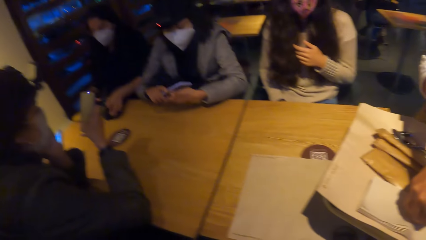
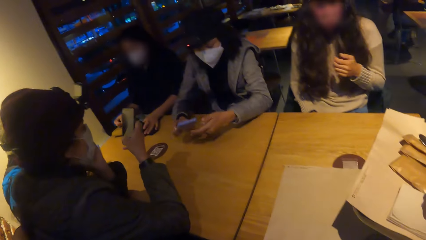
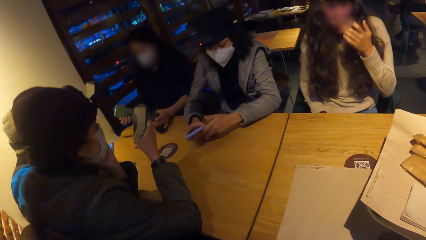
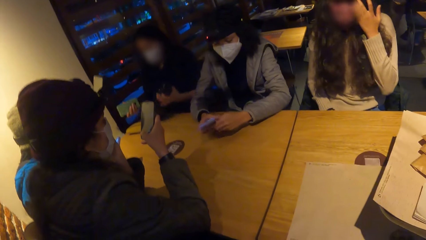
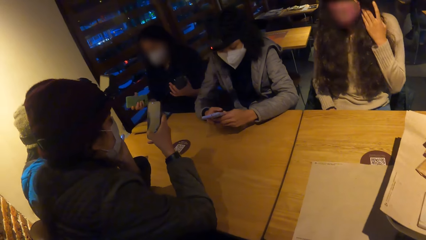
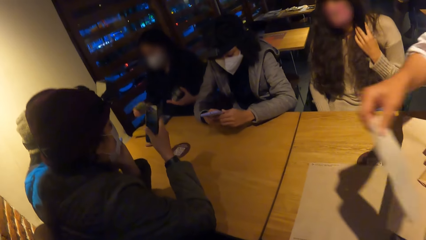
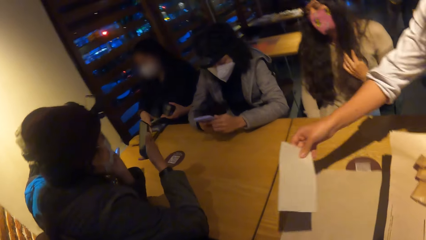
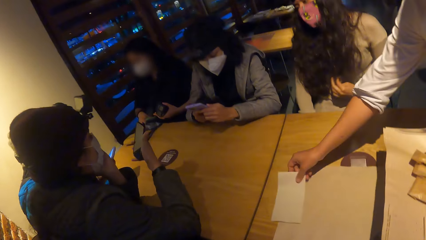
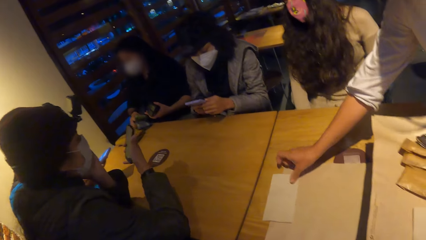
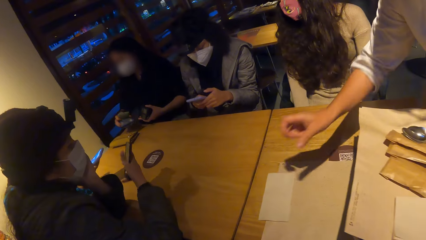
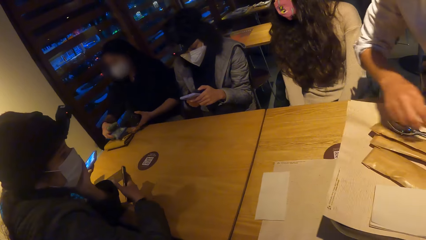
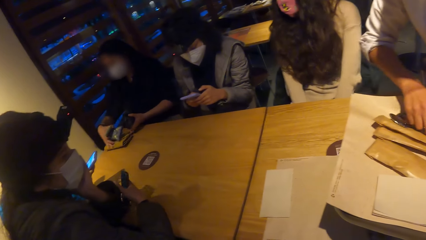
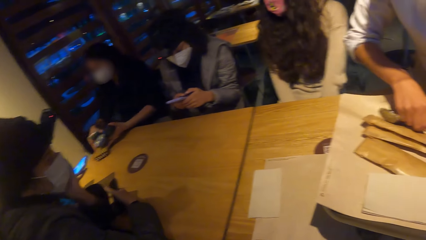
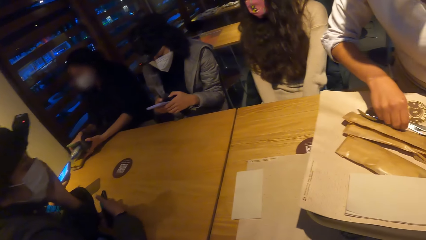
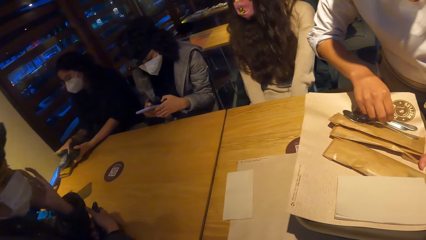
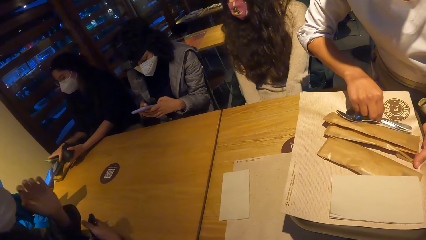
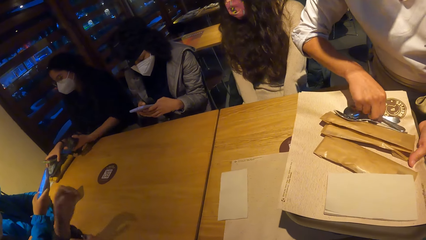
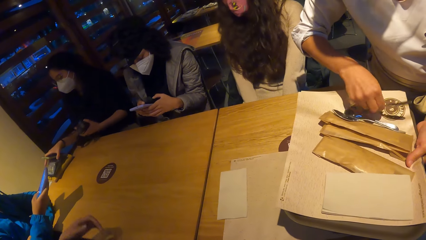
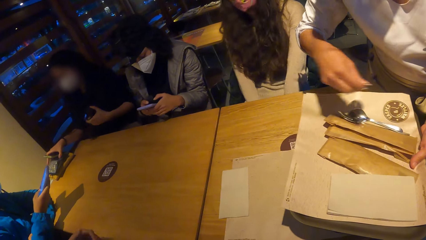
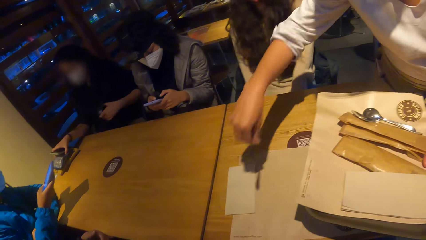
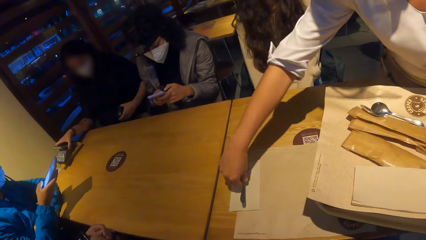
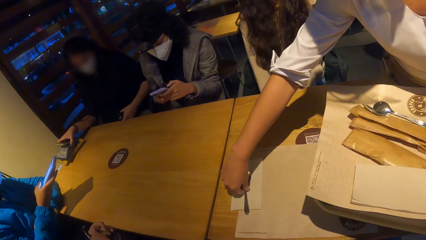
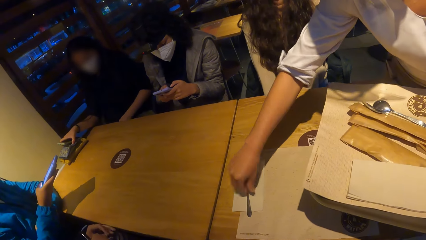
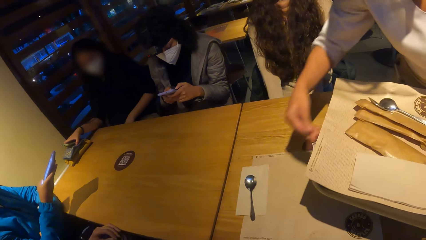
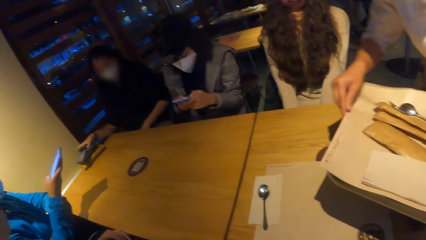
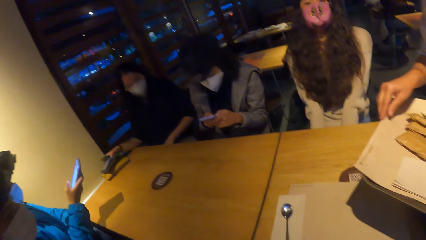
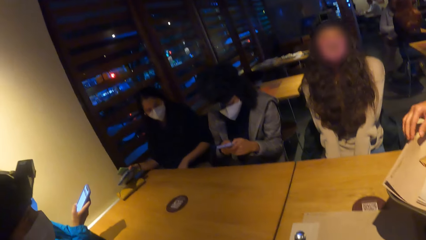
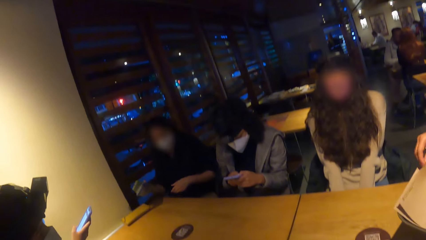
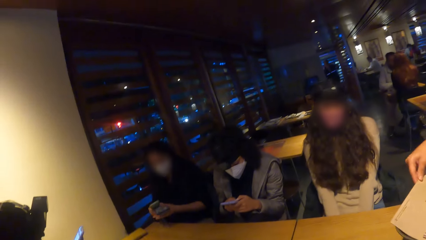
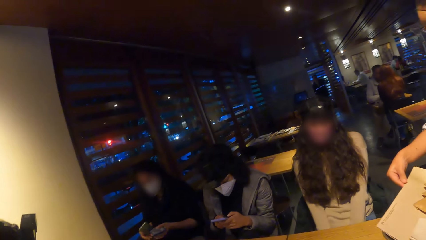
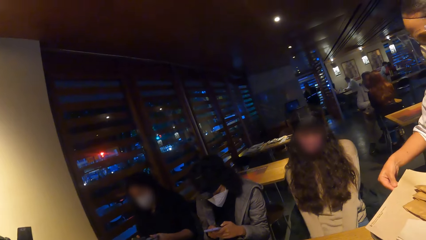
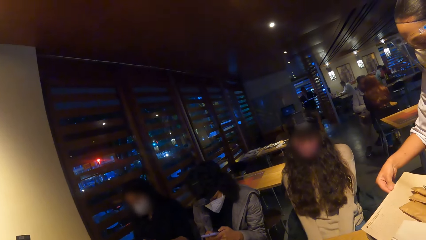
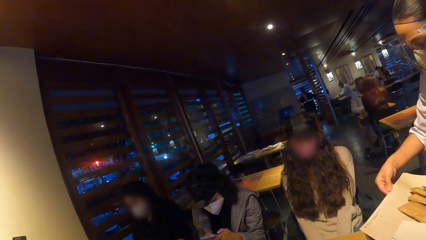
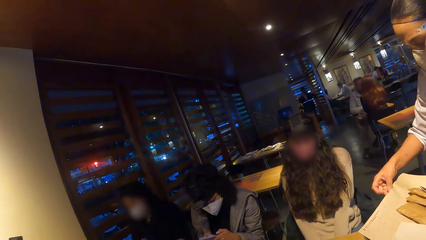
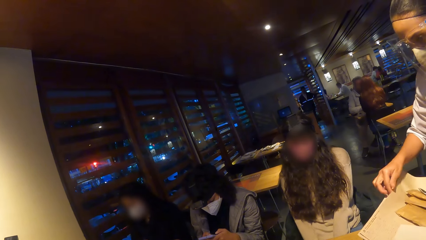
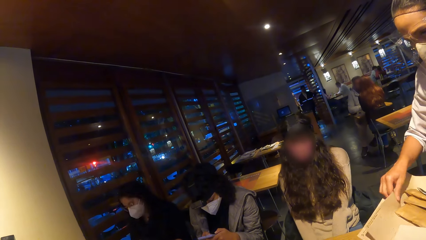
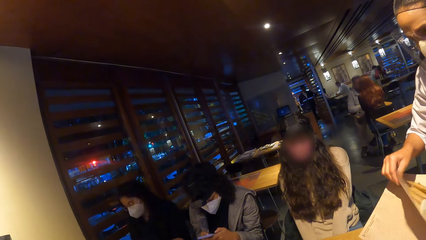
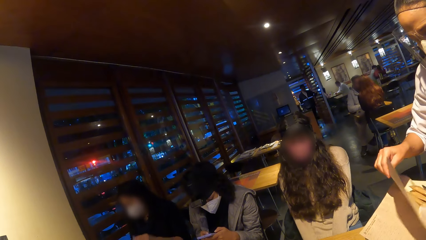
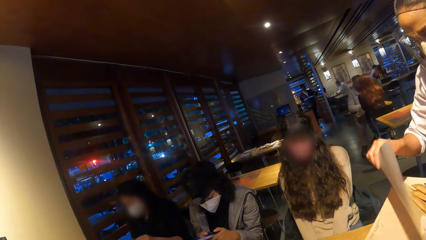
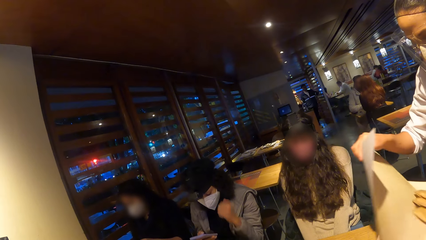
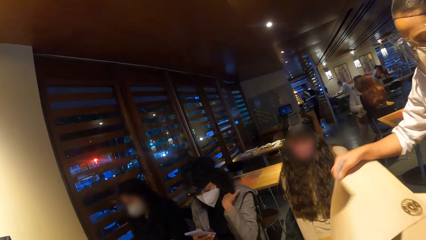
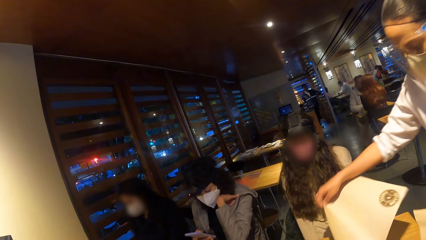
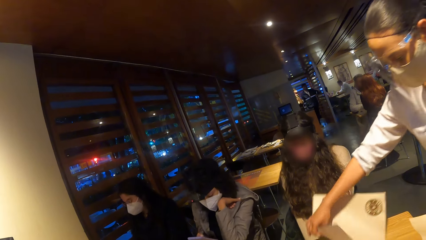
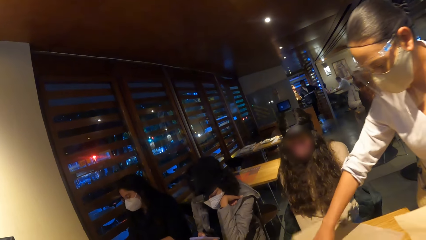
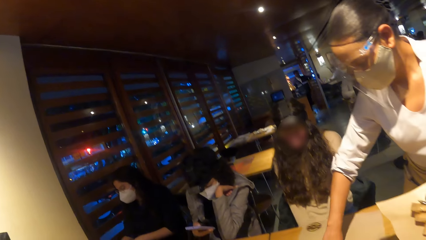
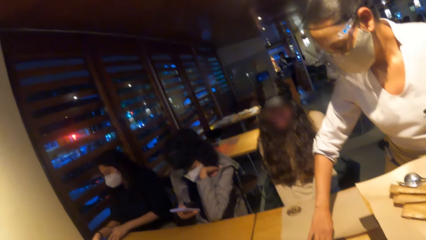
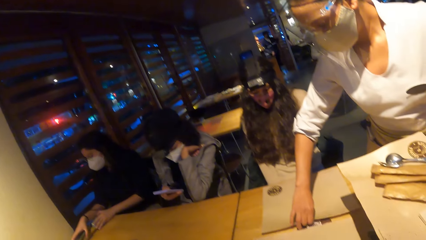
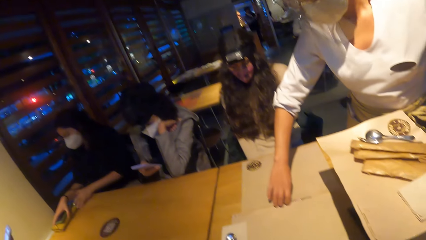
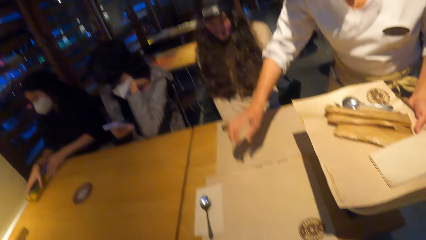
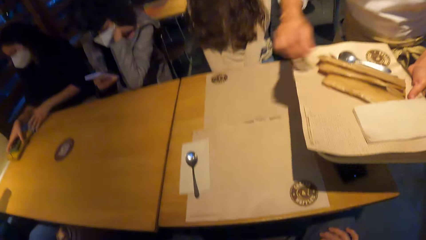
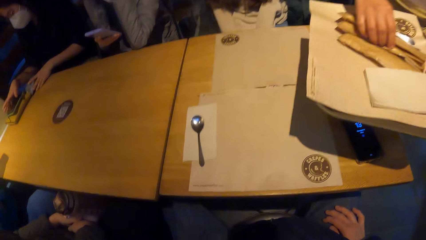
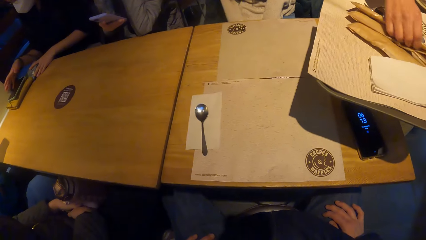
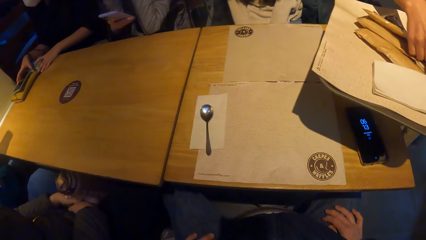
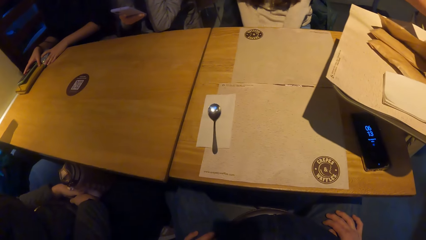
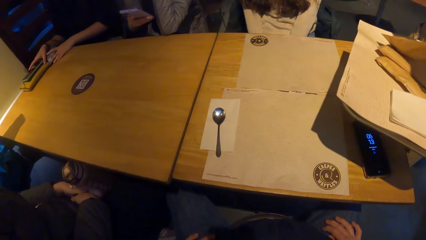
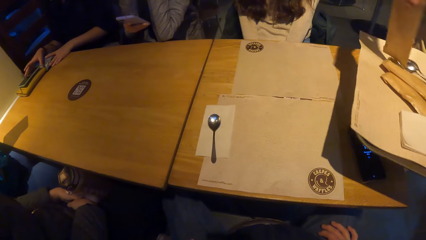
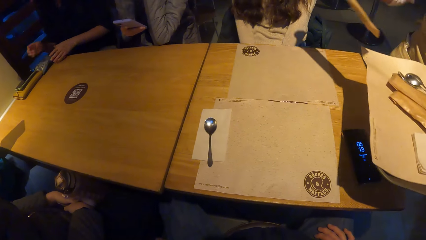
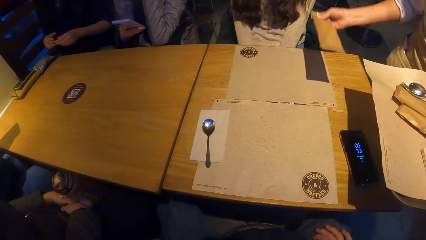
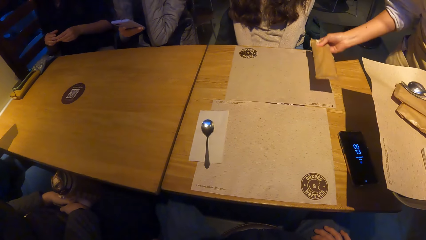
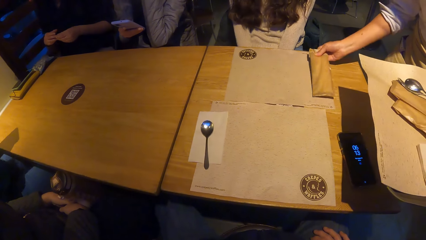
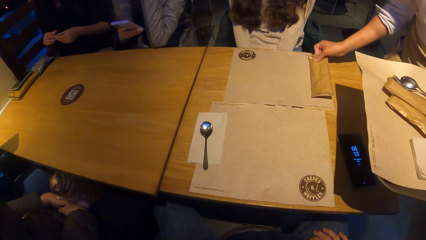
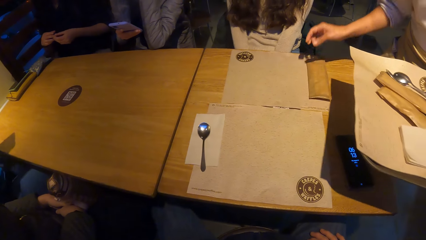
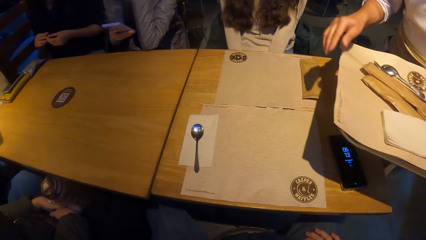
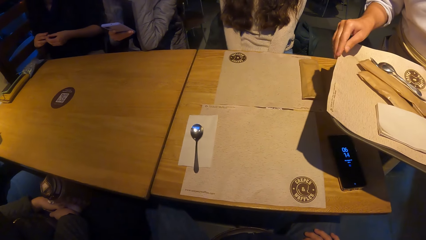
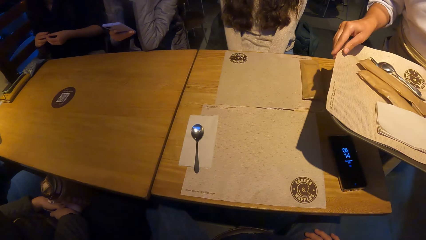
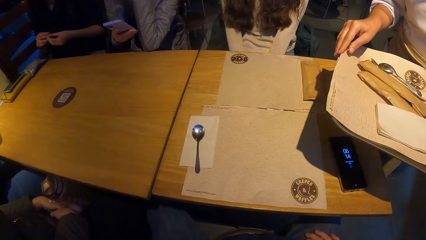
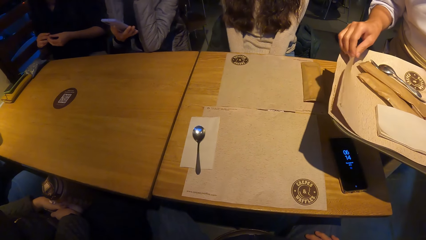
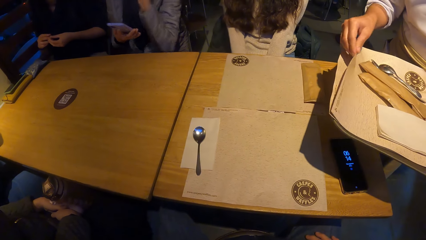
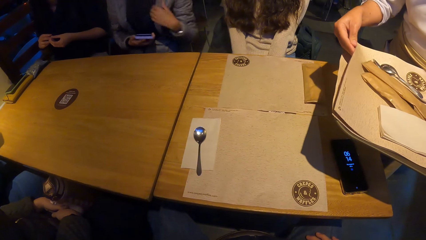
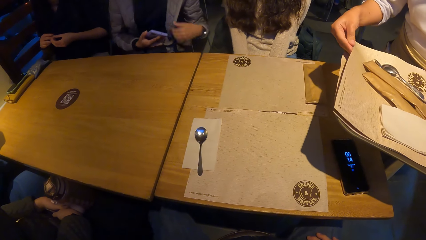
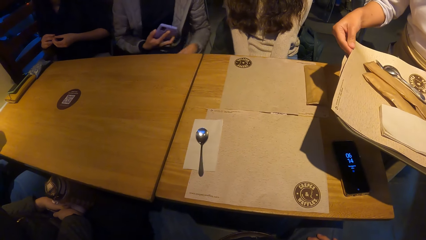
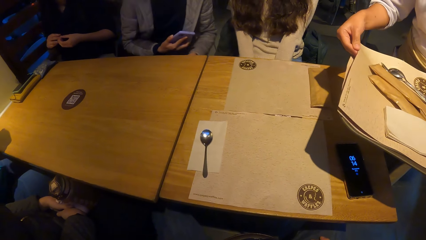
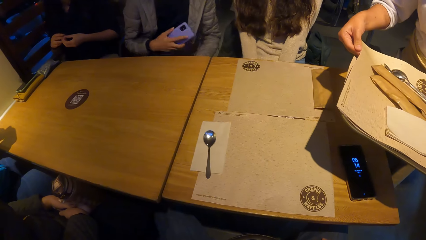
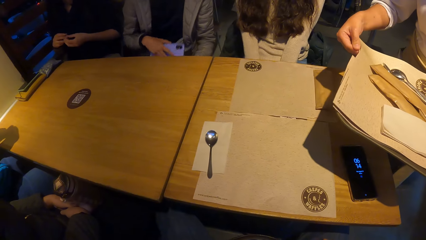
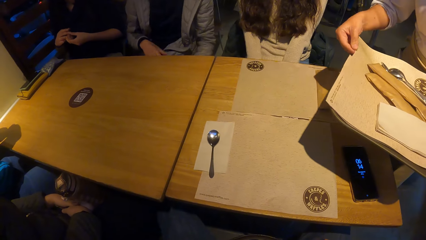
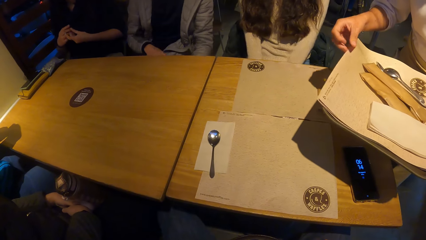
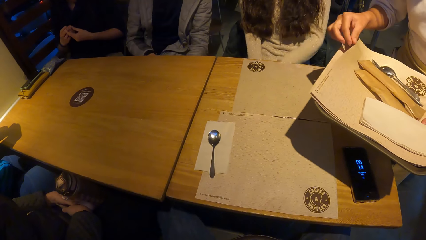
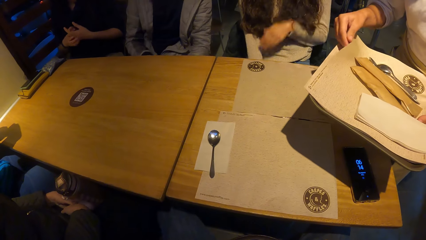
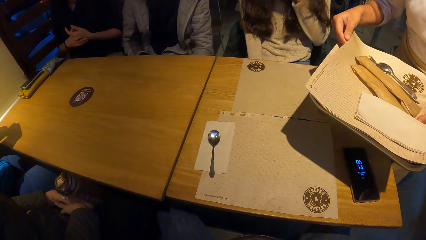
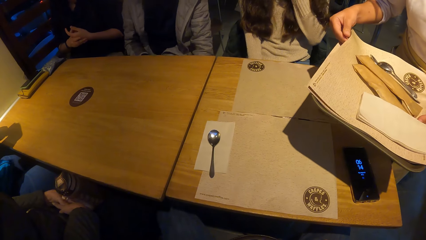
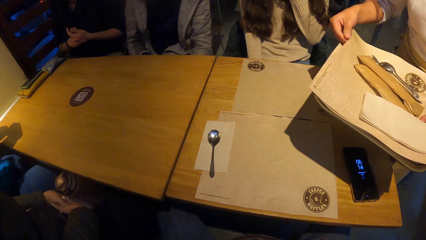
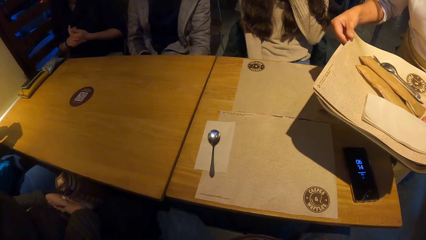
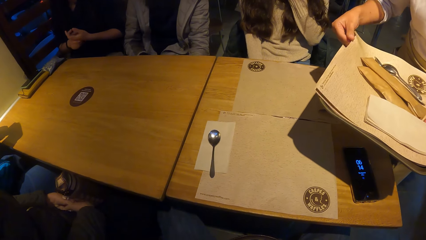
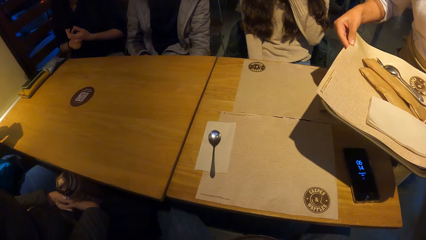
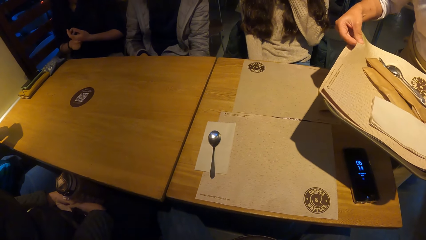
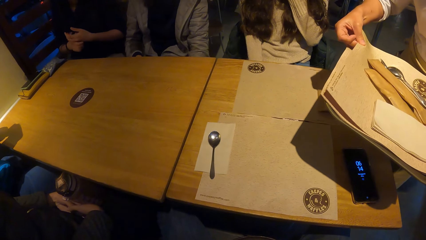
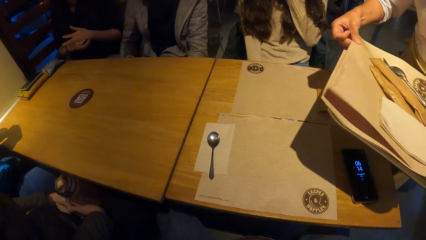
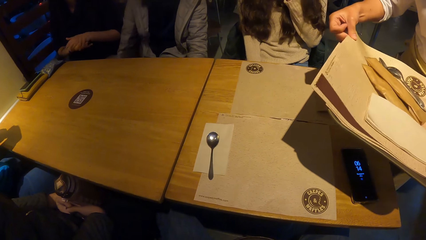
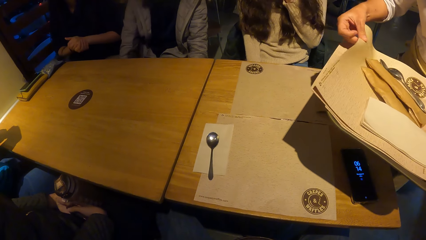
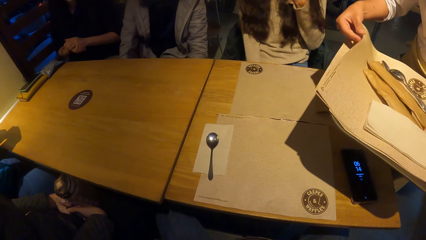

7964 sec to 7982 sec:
A woman holds a phone with both hands. Another woman presses the phone with her right hand. A third woman picks up the phone on the brown purse with her right hand and picks up the head gear on the table with her left hand. The third woman picks up a blue purse on the table with her right hand. A waiter places the paper towel on the paper tablemat on the table with her right hand. A fourth woman presses a phone with her right hand. The second woman places the phone on the table with her right hand. The third woman moves the blue and brown purses on the table with both hands. The waiter touches spoons on the tray with her right hand. The second woman places her left hand on the table. The waiter picks up a spoon from the tray with her right hand and places the spoon on the paper towel on the table with her right hand. The camera wearer puts the spoon on the table mat. The third woman places the head gear on her lap. The waiter picks up a paper tablemat from the tray with her right hand. The third woman picks up the phone and blue purse on the brown purse with her right hand and passes the blue purse to her left hand with her right hand. The first woman holds the phone with her right hand. The waiter places the paper tablemat on the table with her right hand. The third woman moves the blue purse on the table with her left hand and moves the phone and the brown purse on the table with her right hand. The camera wearer puts a mat on the table. The waiter picks up a brown package on the tray with her right hand and places the brown package on the paper tablemat with her right hand. The camera wearer puts a paper on the table mat. The waiter goes through paper tablemats on the tray with her right hand. The first woman places the phone on her lap with her right hand.
